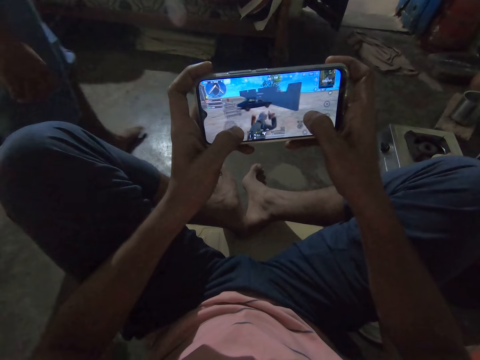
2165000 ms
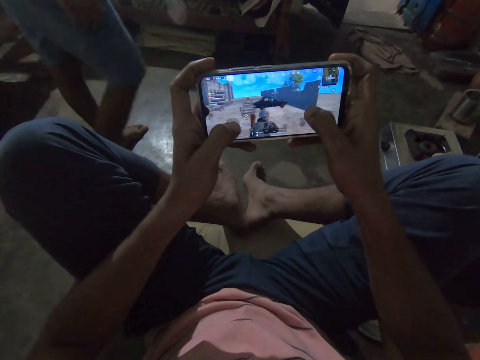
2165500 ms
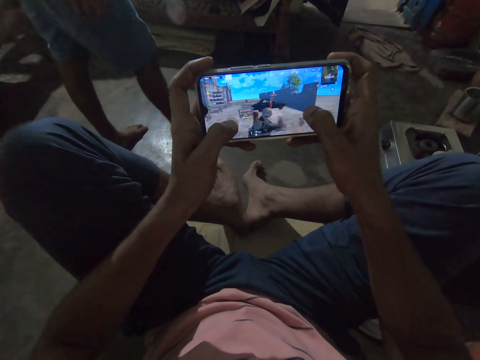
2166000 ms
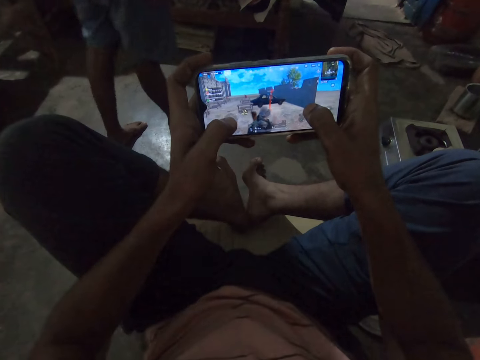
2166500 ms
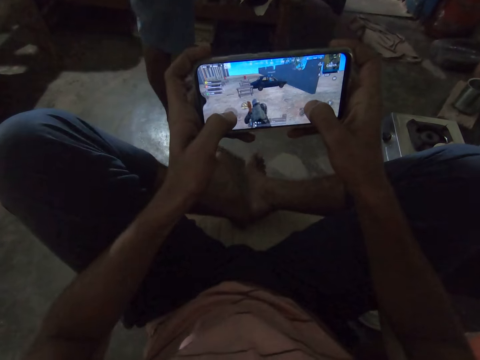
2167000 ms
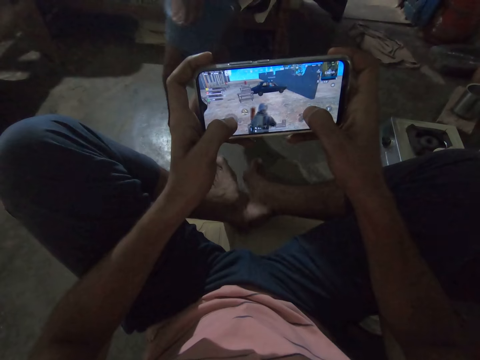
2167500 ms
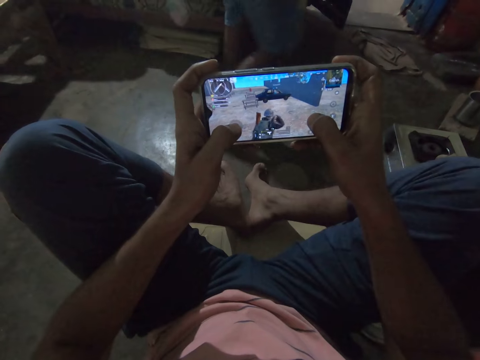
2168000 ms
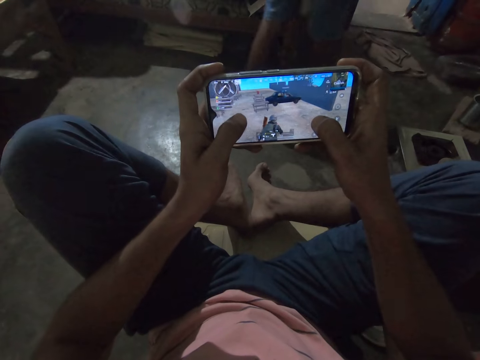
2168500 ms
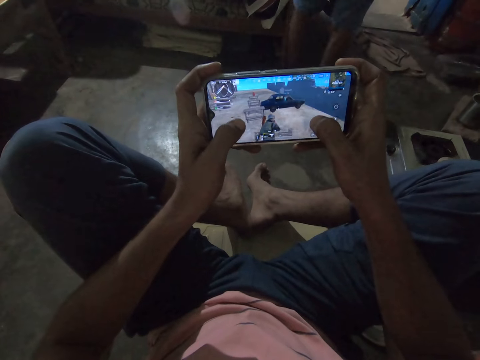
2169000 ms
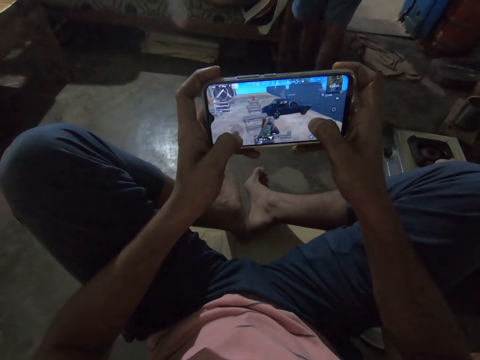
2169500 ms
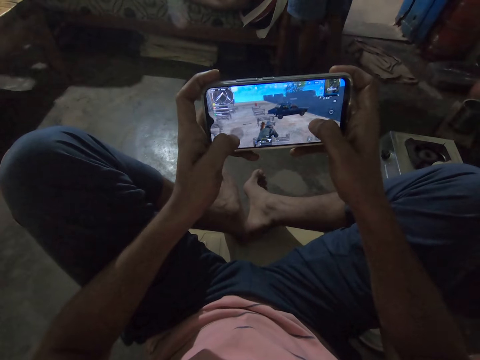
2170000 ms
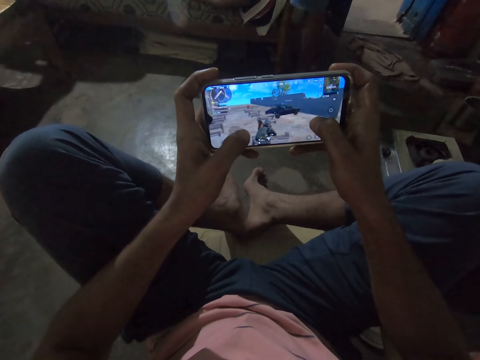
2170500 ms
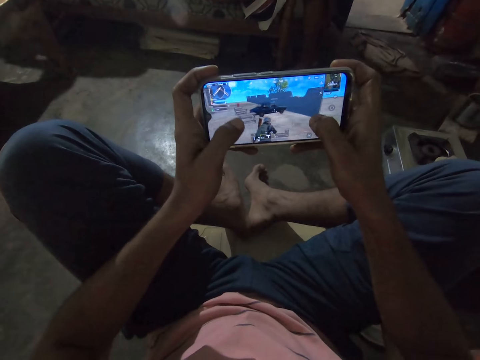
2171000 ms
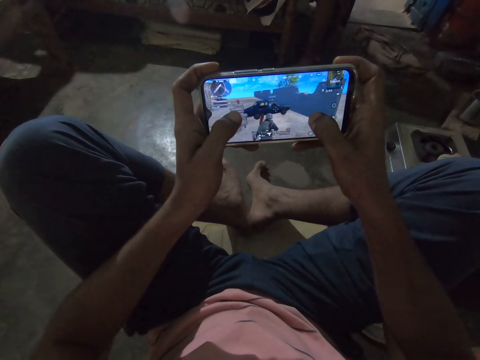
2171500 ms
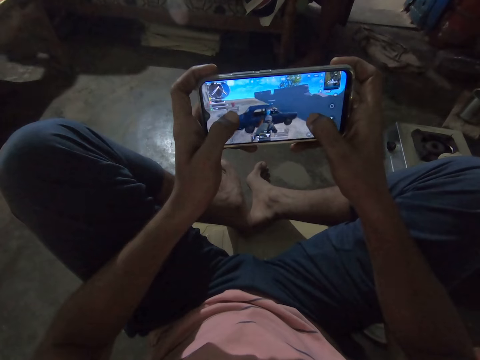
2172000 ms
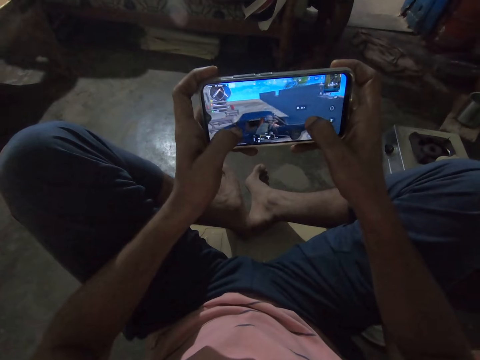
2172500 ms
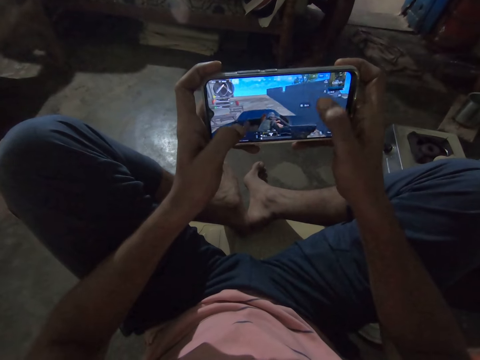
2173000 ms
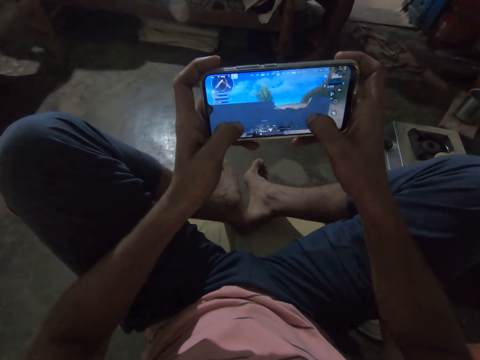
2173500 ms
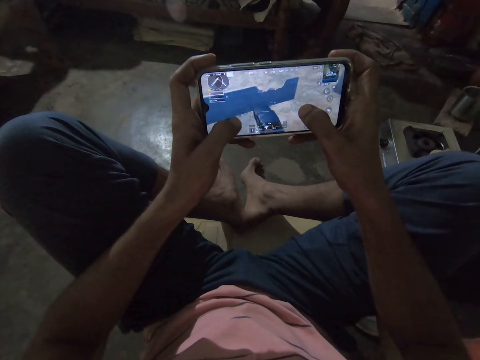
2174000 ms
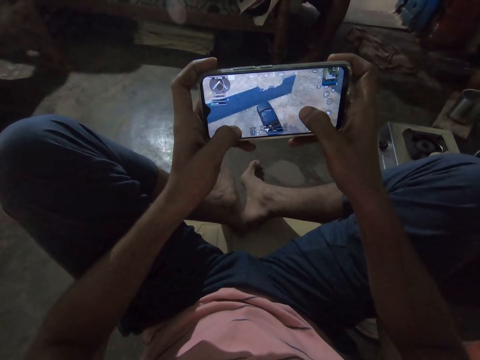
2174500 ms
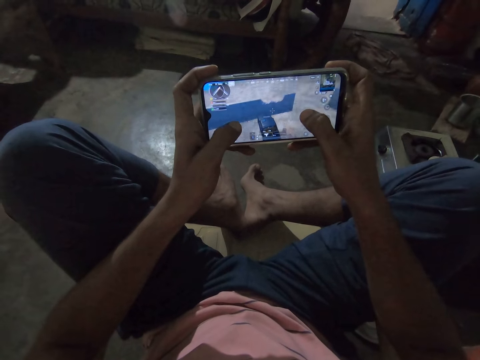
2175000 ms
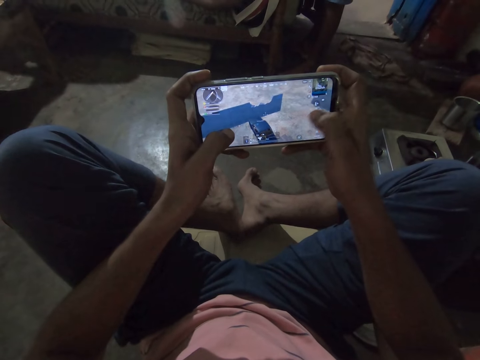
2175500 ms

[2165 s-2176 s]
A person walks around the house. The camera wearer plays a game on the phone.

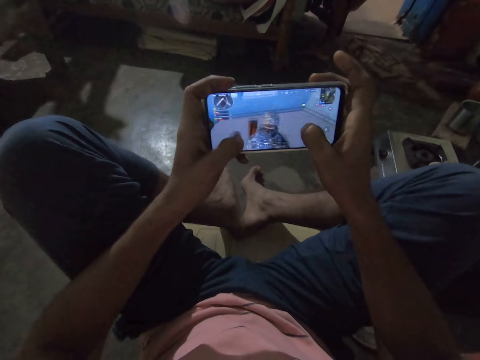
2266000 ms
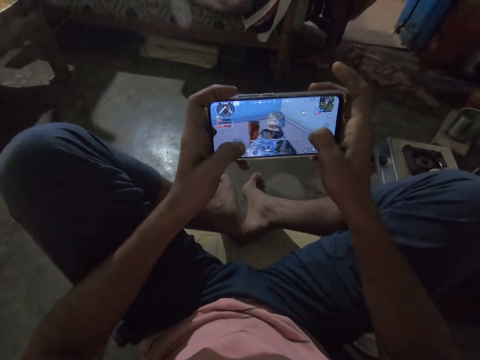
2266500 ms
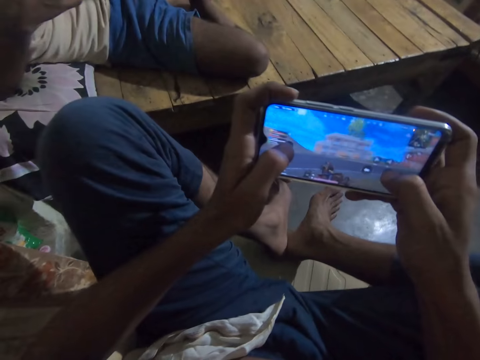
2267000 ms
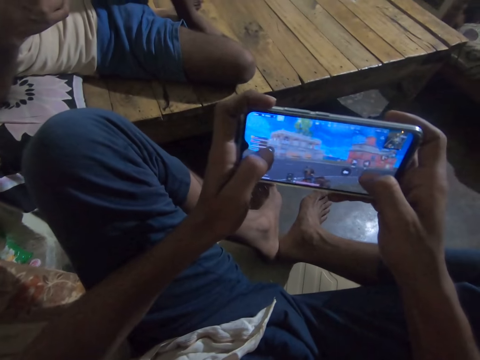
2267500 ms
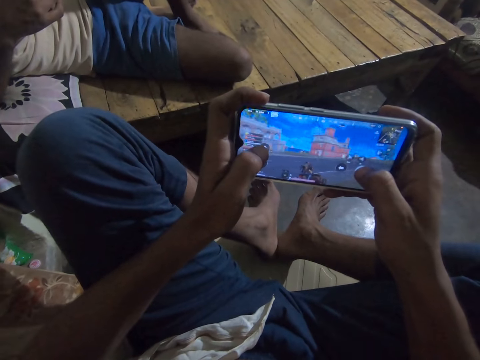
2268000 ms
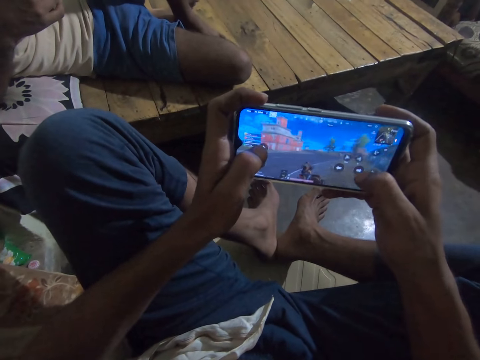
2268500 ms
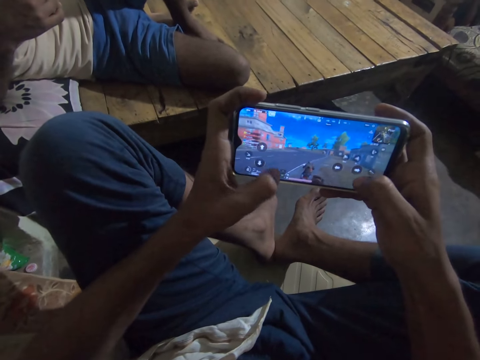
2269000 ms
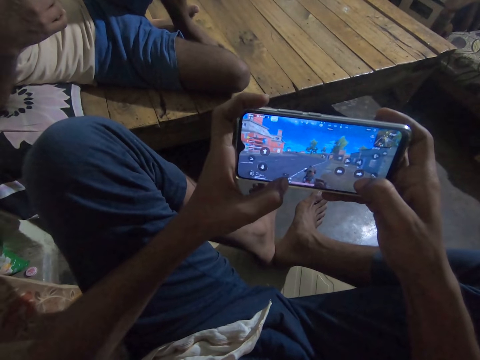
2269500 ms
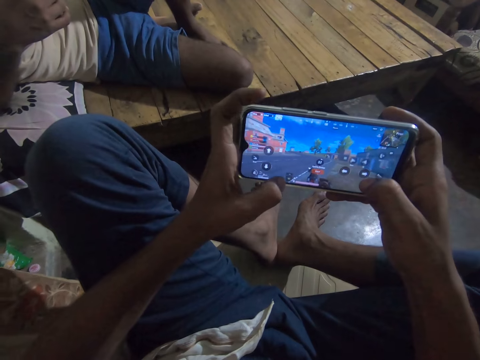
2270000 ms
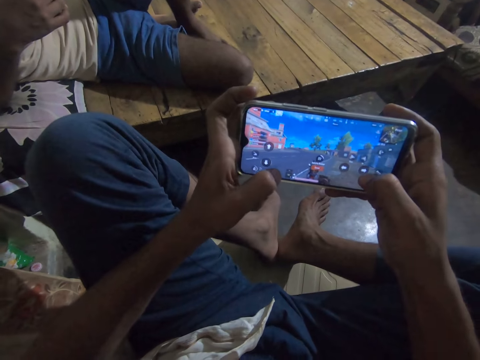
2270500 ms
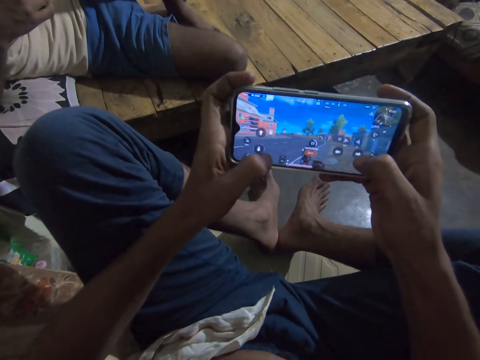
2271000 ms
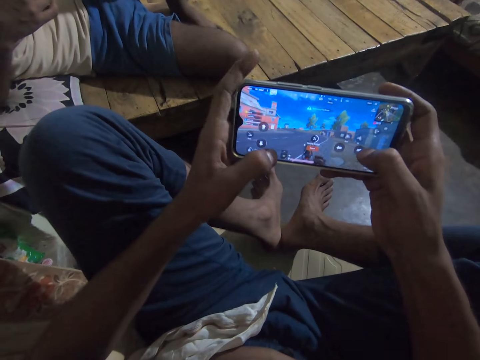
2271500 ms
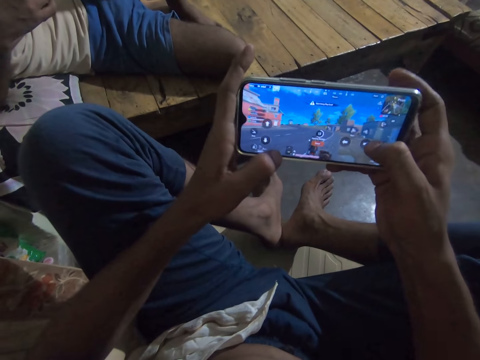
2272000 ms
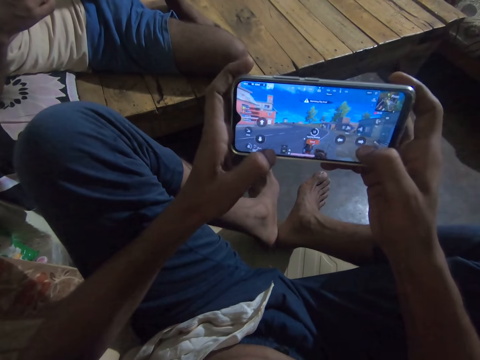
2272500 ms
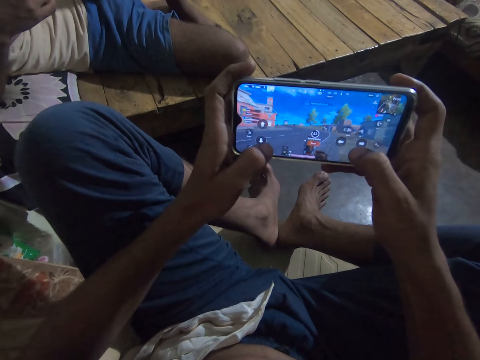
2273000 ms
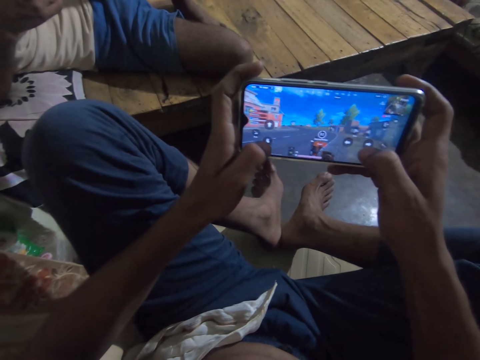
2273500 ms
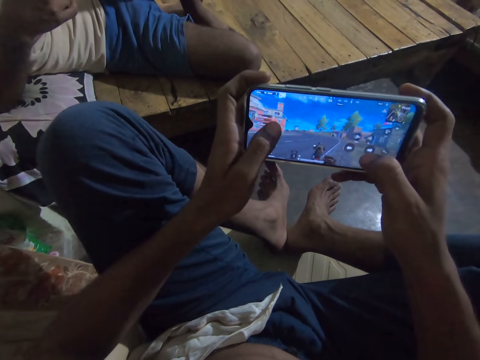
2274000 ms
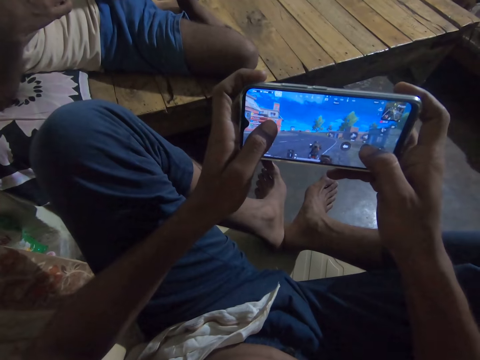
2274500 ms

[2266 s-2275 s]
The camera wearer interacts with a person. They play a game on the phone.

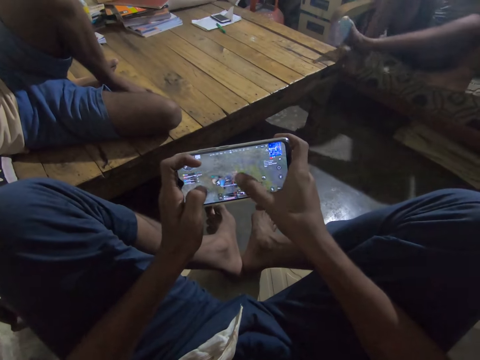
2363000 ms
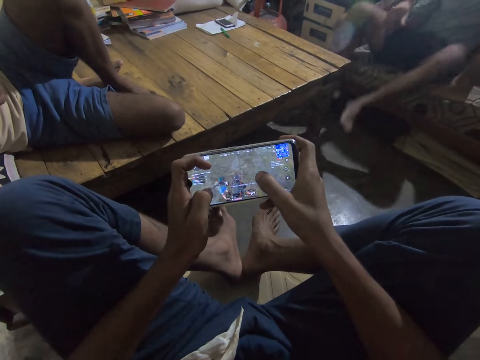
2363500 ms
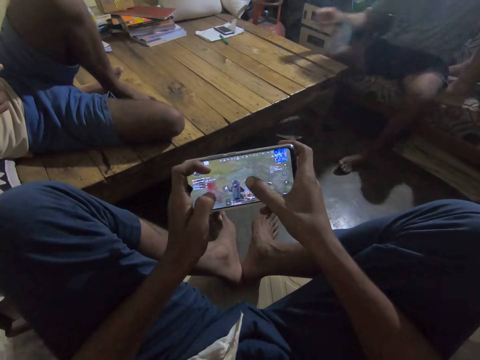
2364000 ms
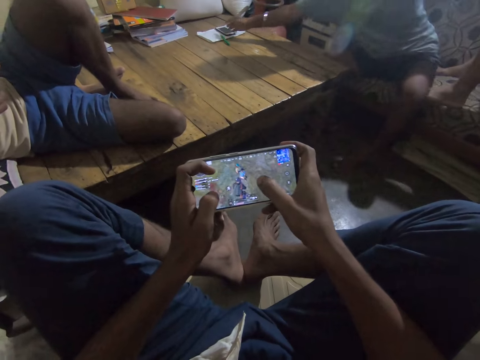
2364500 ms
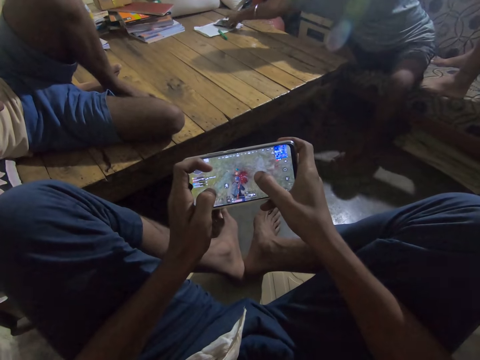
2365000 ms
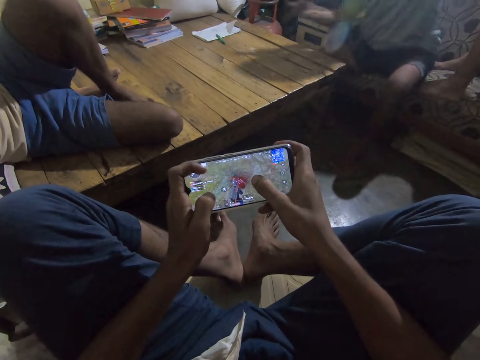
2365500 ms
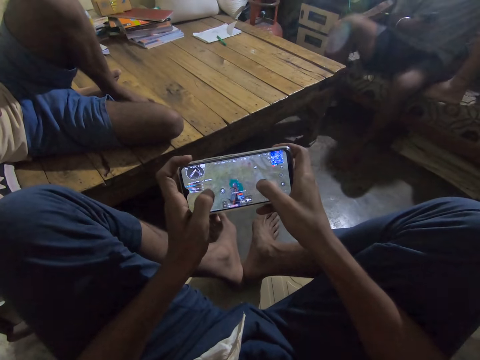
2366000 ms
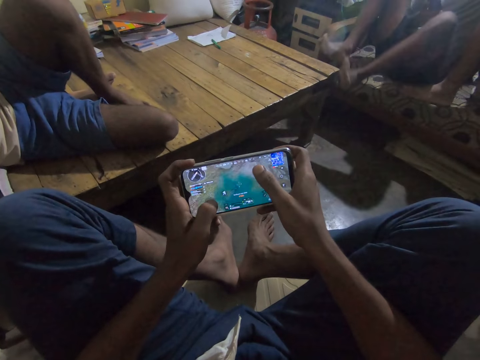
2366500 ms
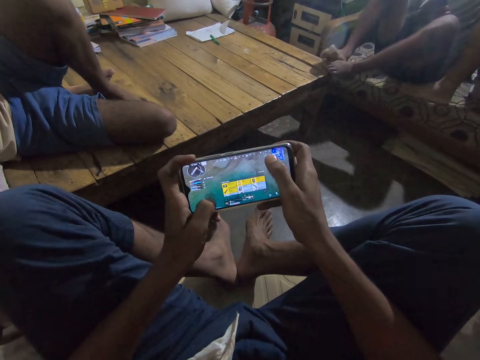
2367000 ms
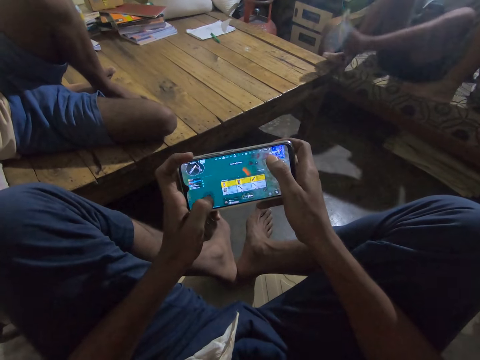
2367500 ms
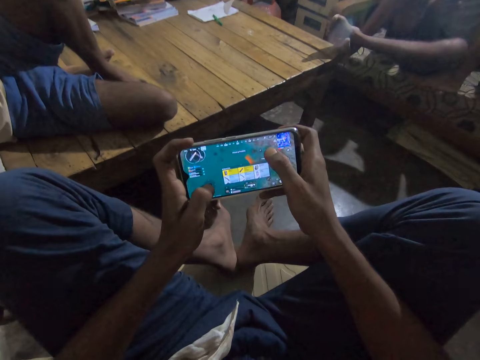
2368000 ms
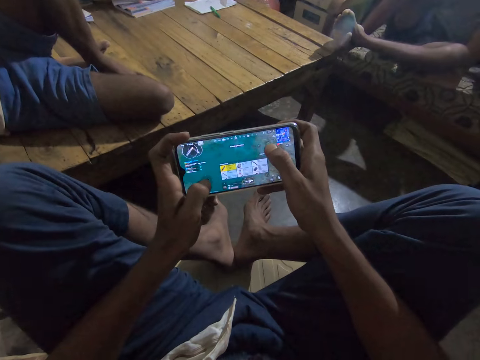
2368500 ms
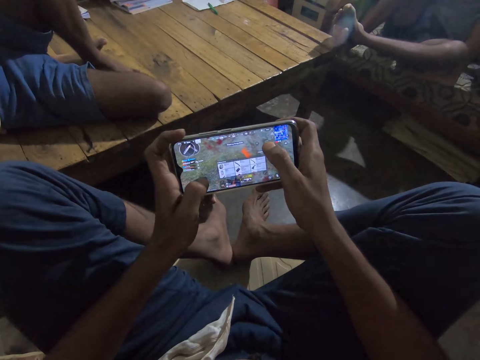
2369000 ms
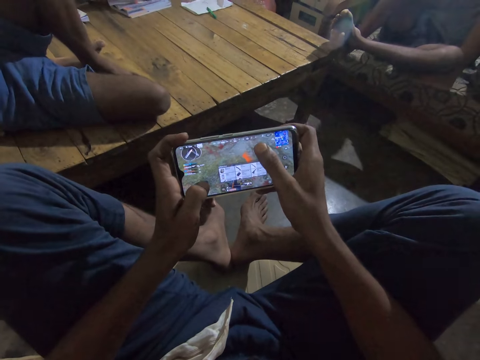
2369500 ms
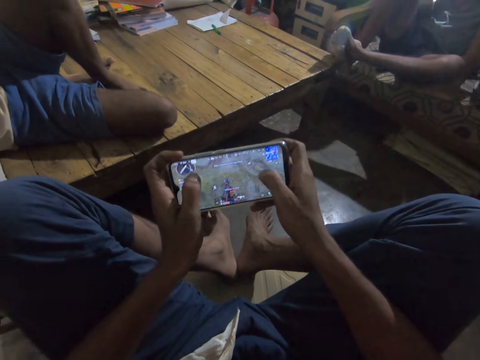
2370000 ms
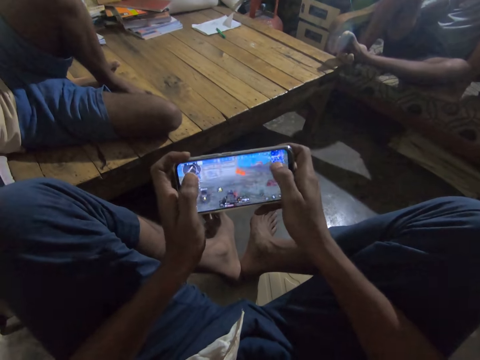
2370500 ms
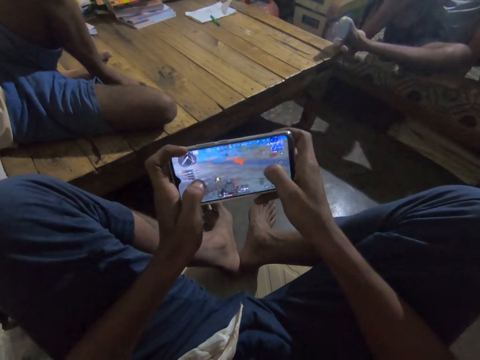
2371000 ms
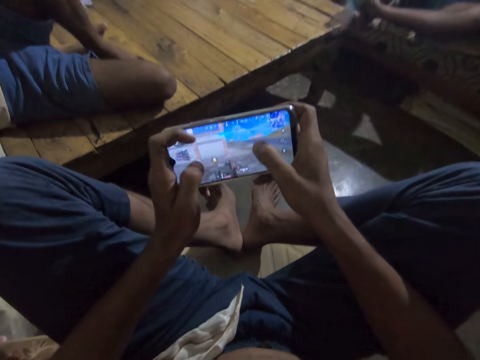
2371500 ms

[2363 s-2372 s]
A man picks up the phone from the table. The camera wearer plays the phone game.
